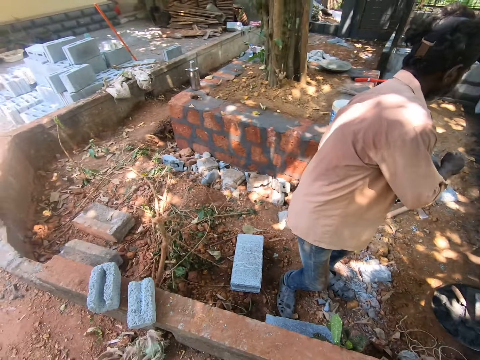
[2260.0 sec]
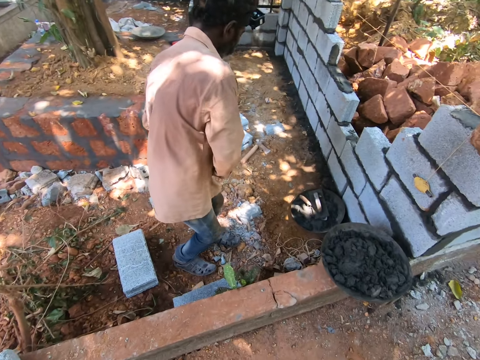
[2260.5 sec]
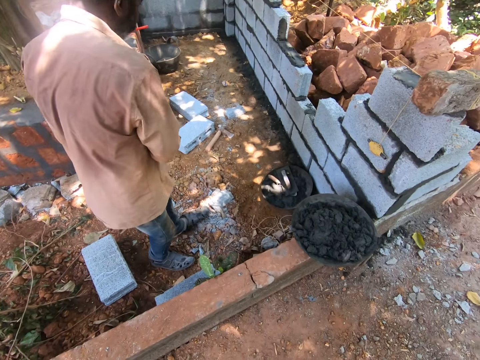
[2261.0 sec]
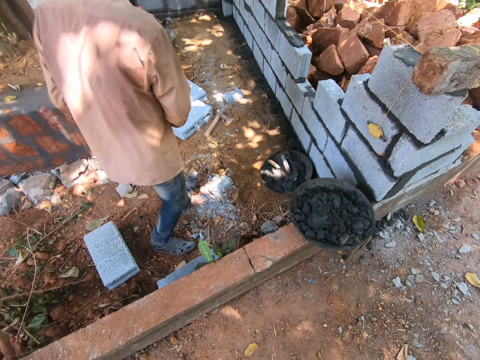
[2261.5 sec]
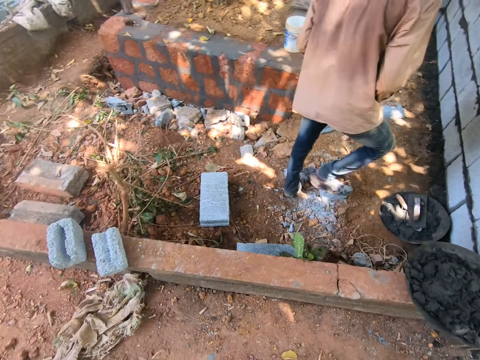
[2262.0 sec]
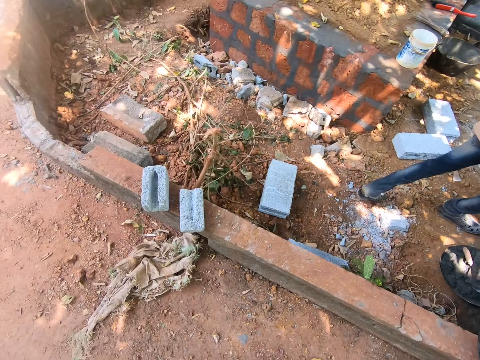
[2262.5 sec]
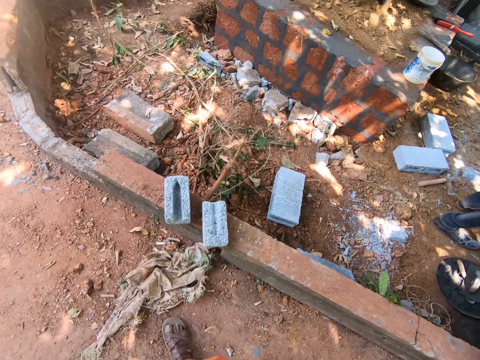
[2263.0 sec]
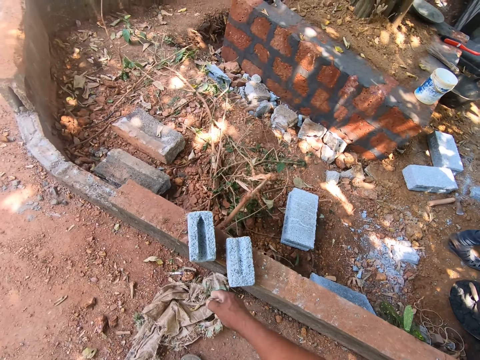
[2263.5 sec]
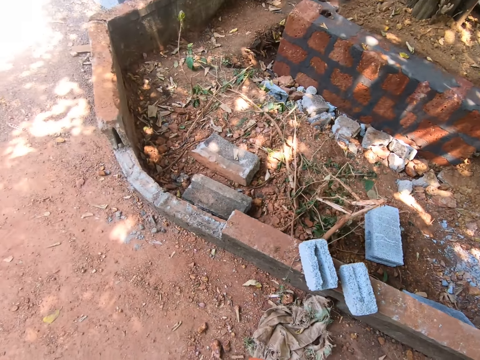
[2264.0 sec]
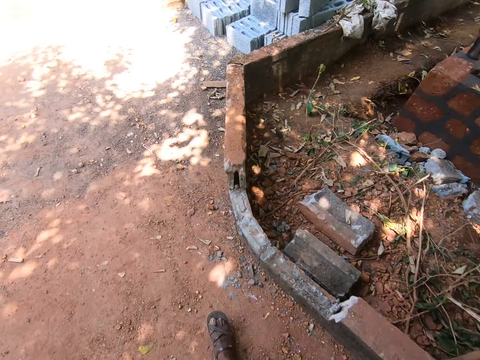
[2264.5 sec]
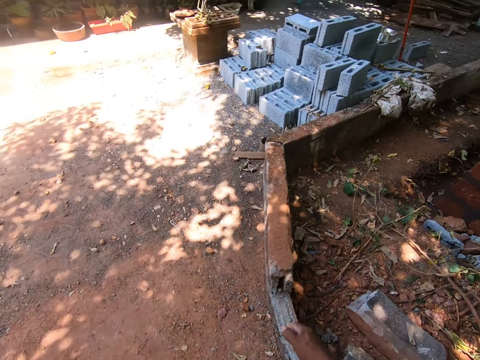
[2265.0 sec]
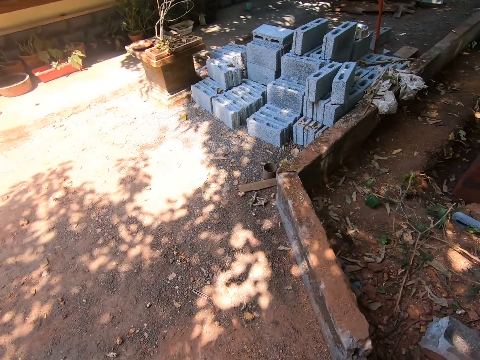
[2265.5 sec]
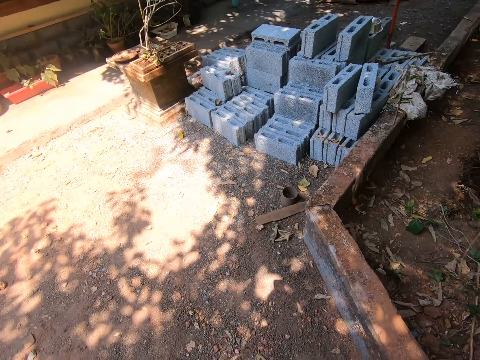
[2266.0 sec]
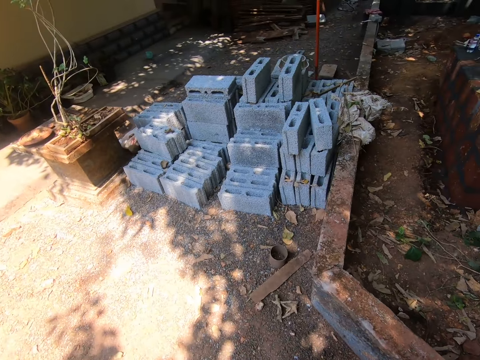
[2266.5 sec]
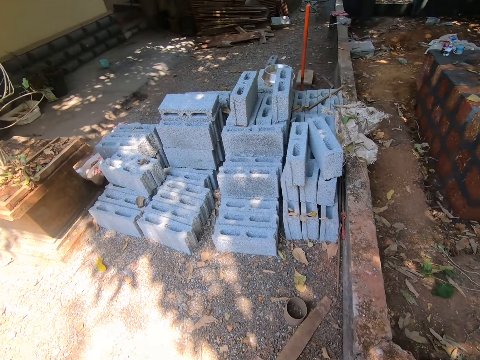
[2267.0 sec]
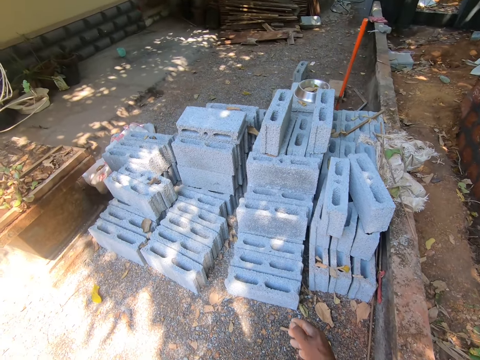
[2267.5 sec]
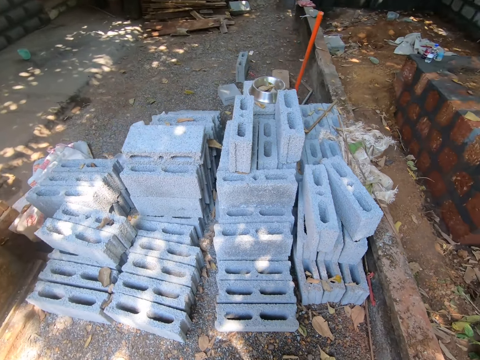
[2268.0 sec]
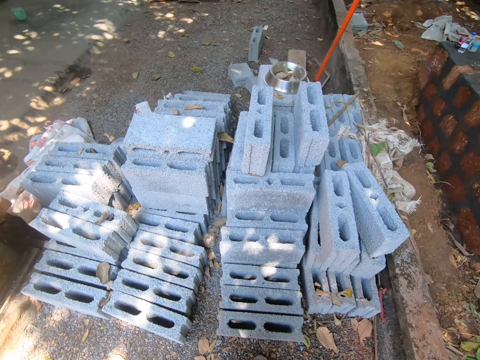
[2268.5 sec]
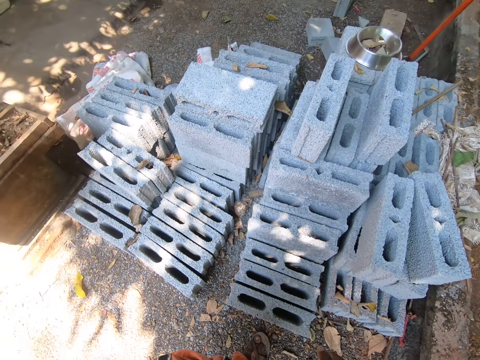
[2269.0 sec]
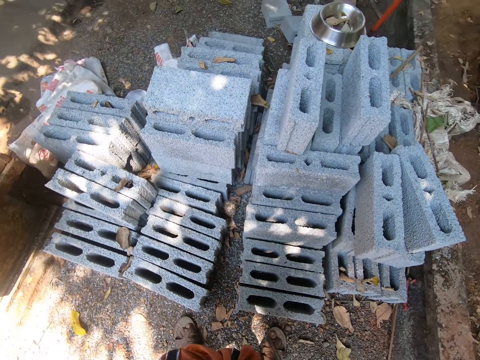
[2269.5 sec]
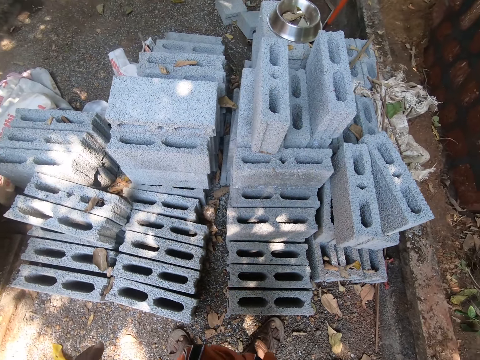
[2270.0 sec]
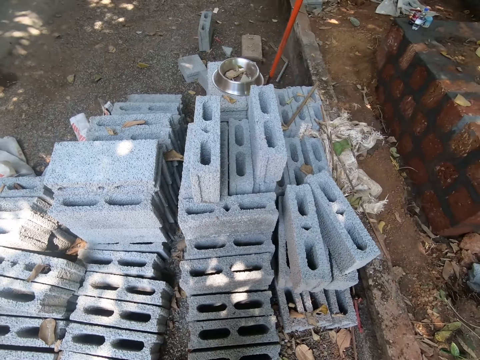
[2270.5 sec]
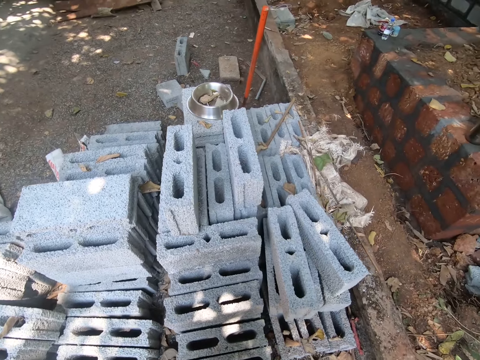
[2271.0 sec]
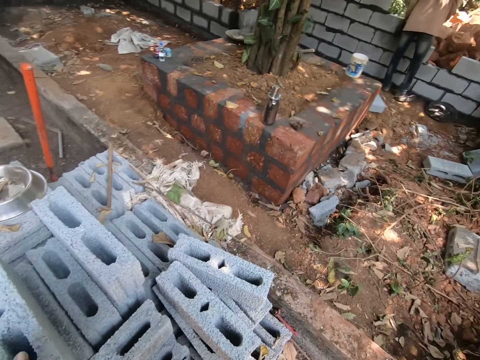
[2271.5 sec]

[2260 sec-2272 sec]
The camera wearer walks toward the piles of blocks on the ground.

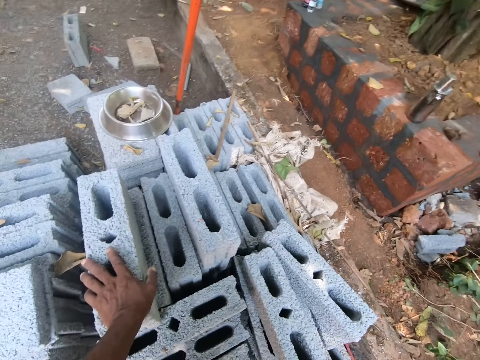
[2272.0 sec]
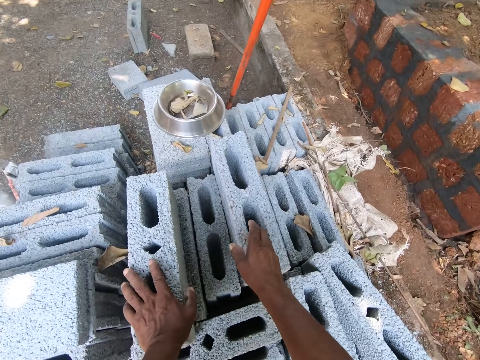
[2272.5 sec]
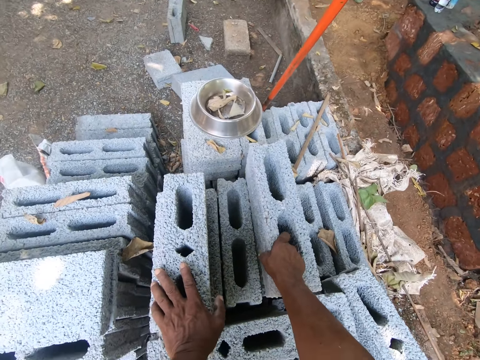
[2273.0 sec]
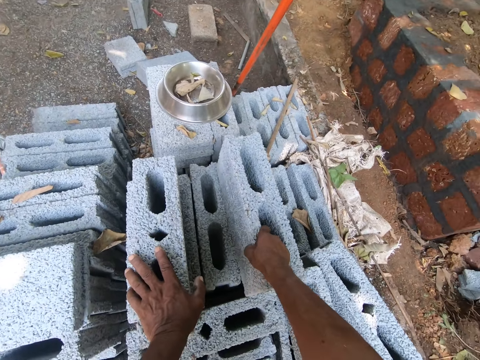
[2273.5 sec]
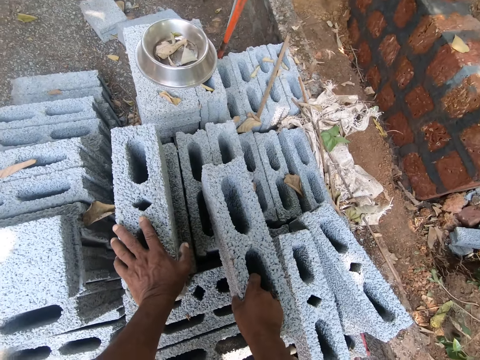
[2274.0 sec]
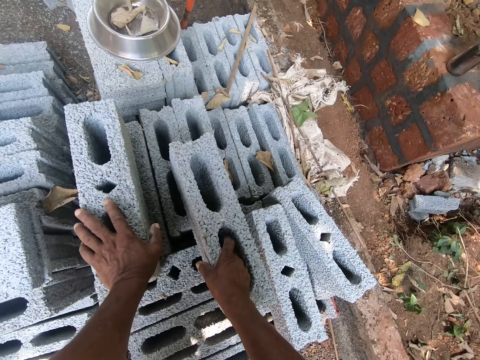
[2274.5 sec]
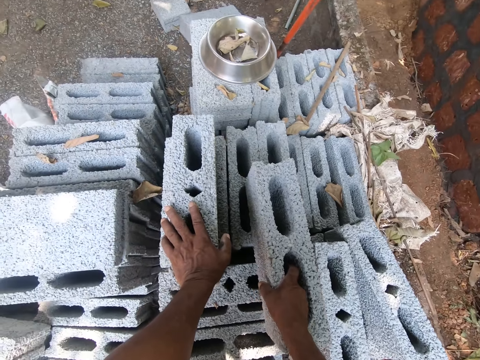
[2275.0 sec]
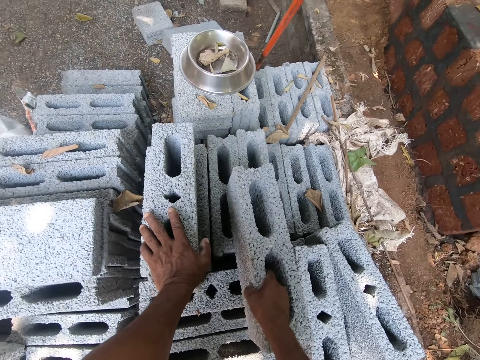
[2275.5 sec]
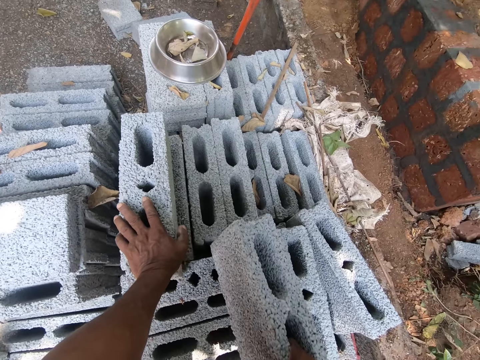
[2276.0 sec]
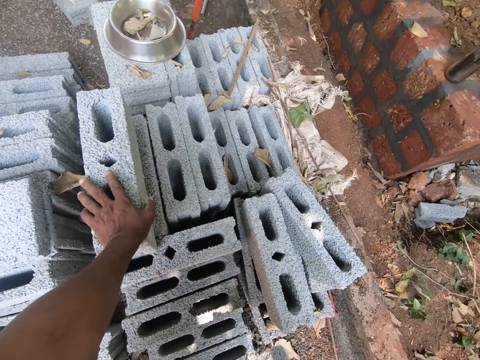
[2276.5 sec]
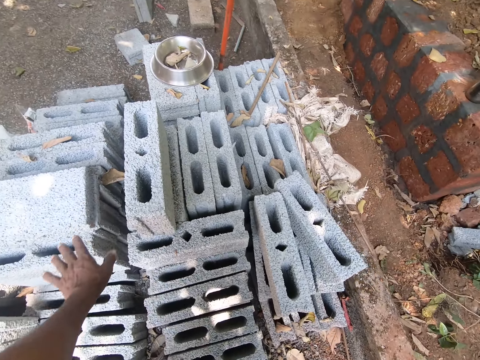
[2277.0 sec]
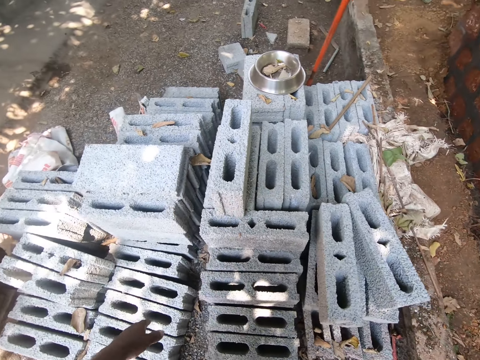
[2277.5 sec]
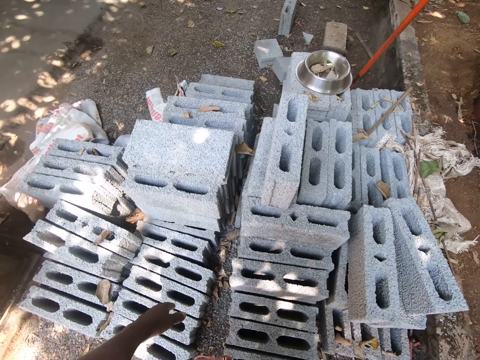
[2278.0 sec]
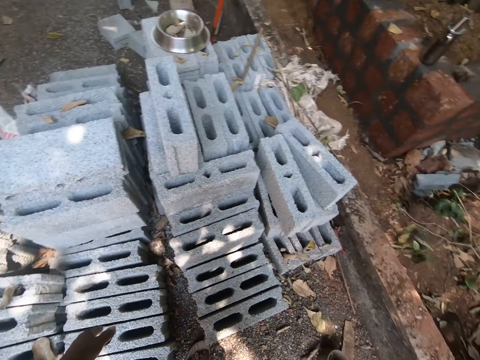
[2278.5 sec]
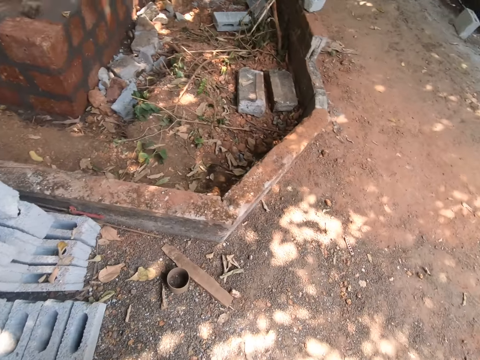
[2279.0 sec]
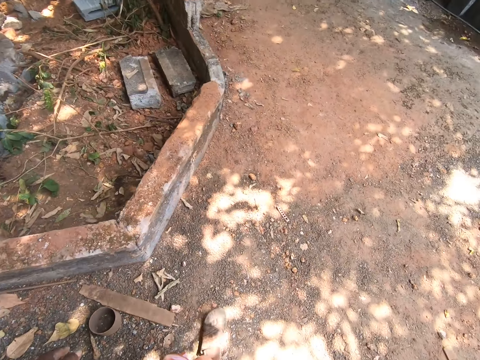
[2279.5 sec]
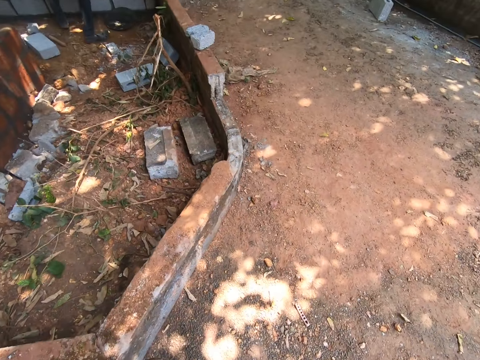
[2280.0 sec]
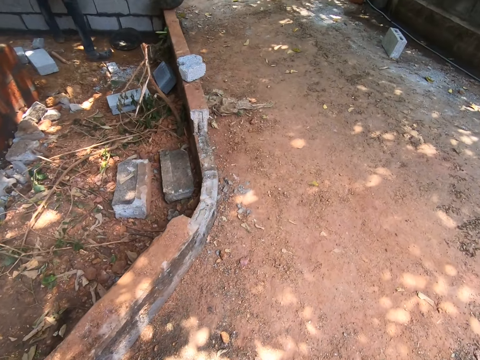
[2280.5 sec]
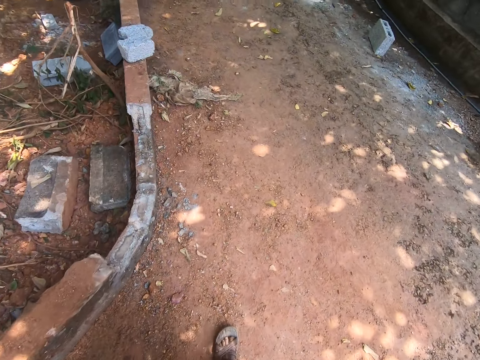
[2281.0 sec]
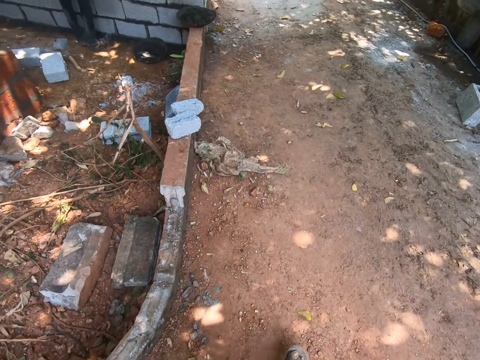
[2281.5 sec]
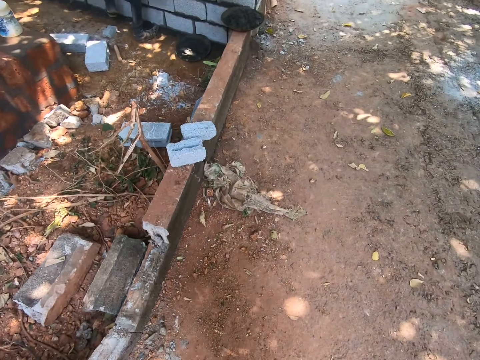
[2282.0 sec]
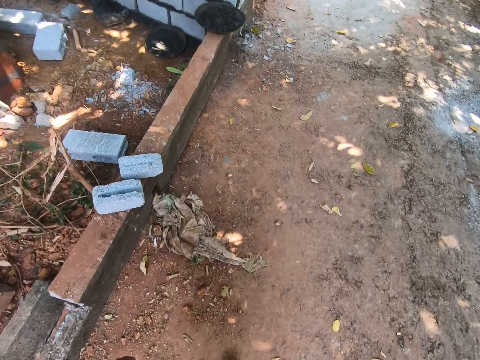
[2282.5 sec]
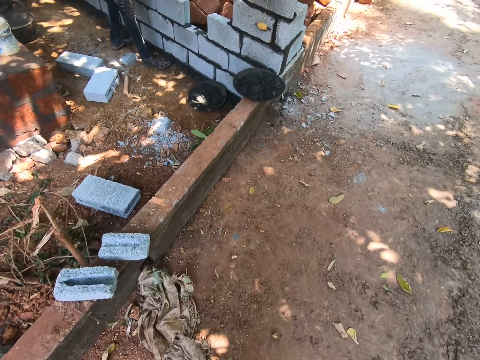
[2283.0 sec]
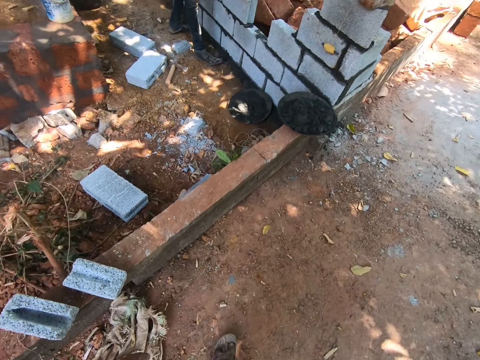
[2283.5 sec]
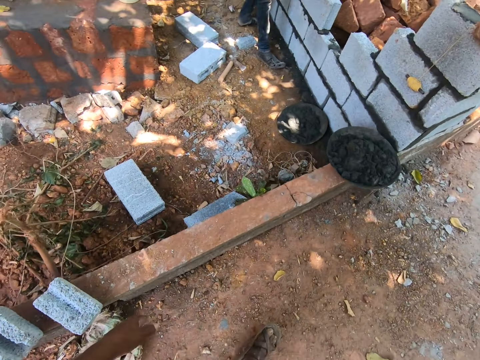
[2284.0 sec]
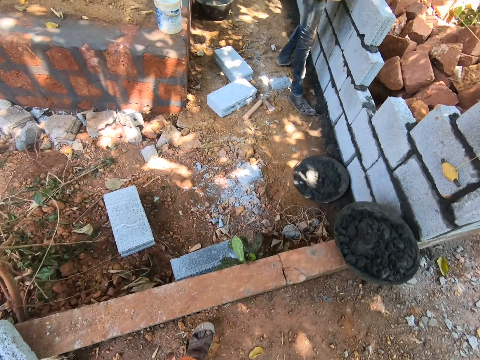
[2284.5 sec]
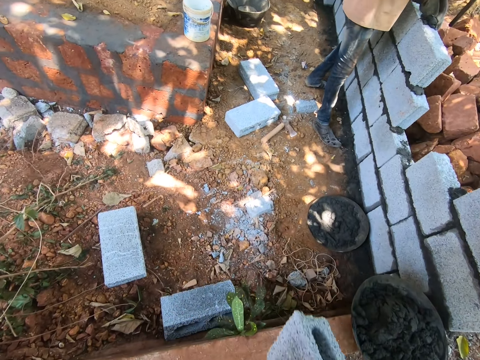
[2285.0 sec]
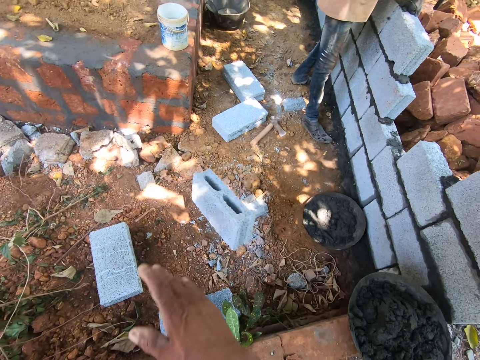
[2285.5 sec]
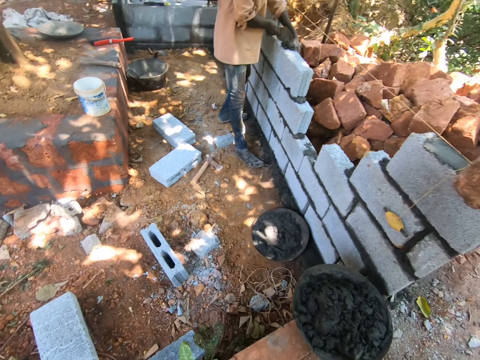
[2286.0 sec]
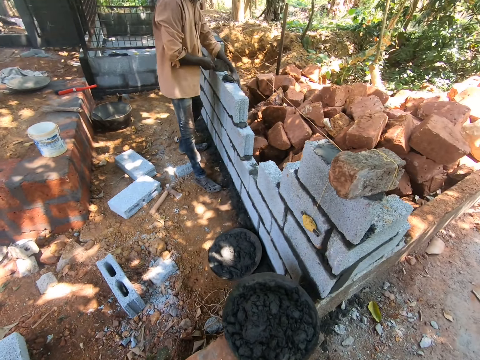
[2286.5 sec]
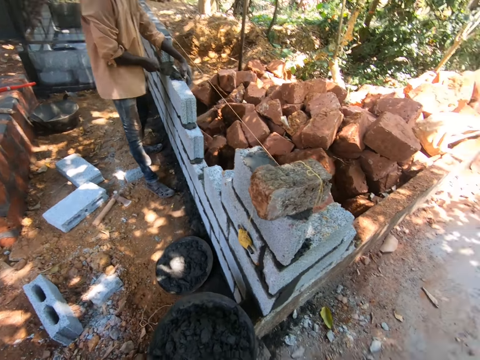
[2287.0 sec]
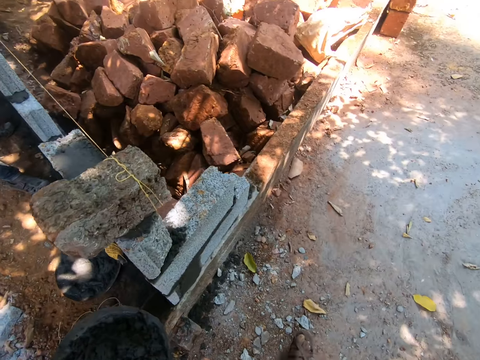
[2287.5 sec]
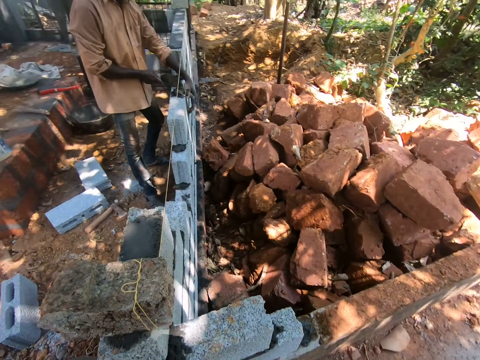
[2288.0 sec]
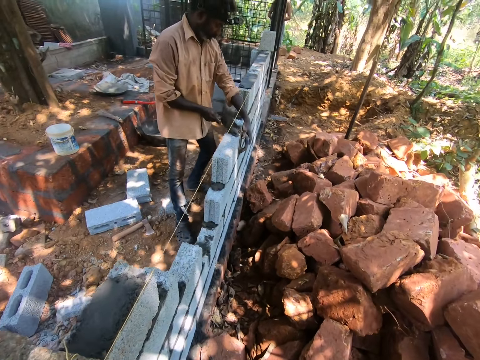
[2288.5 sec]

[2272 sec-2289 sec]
The camera wearer pulls a block on the pile of blocks on the ground with his right hand. He lifts the block in his right hand from the pile of blocks on the ground. He walks away from the pile of blocks on the ground. The man converses with the camera wearer and spreads mortar in-between the fence with the trowel in his right hand. The camera wearer throws the block in his right hand on the ground.
